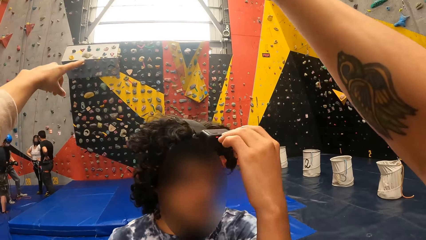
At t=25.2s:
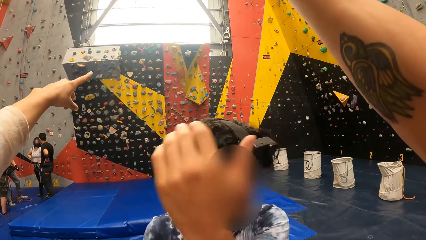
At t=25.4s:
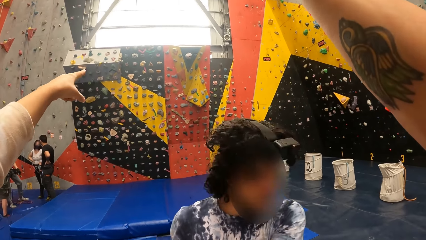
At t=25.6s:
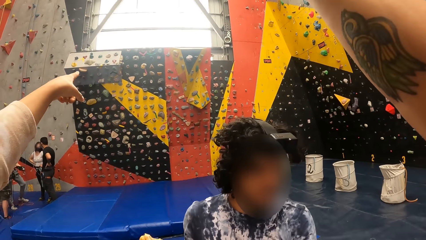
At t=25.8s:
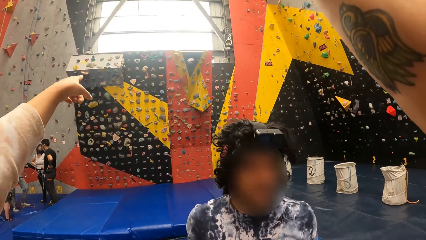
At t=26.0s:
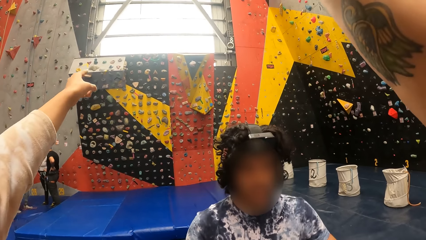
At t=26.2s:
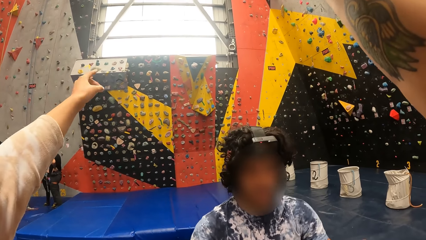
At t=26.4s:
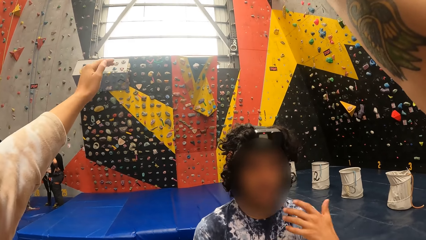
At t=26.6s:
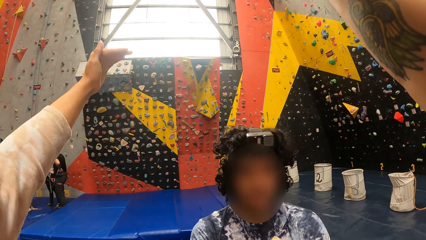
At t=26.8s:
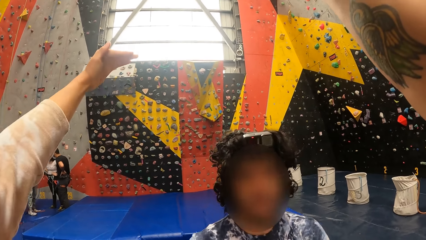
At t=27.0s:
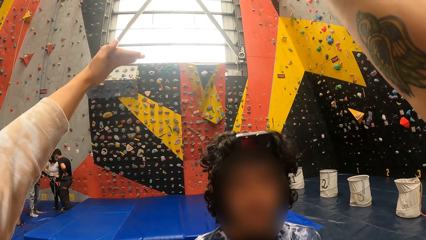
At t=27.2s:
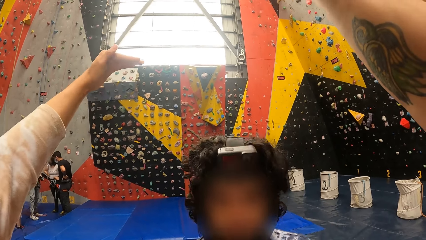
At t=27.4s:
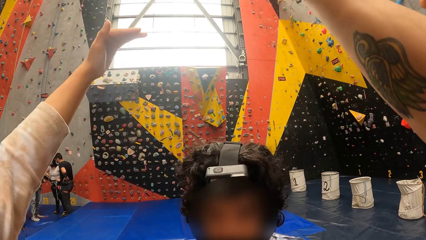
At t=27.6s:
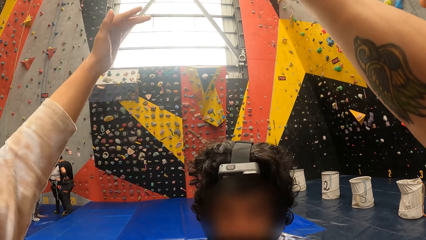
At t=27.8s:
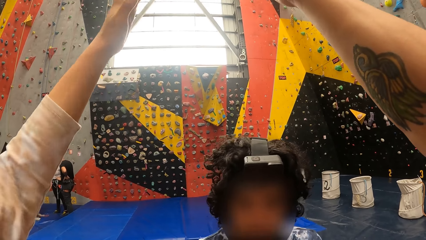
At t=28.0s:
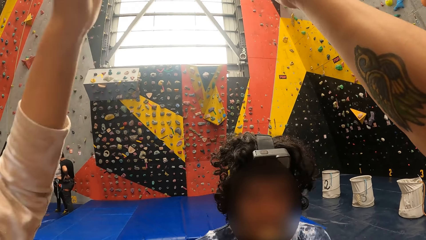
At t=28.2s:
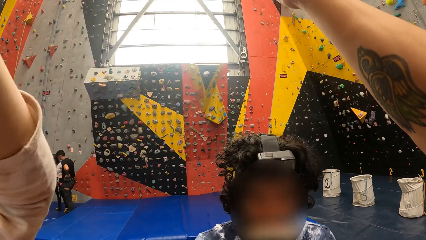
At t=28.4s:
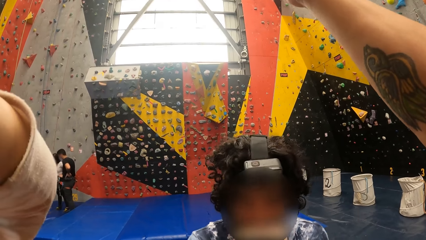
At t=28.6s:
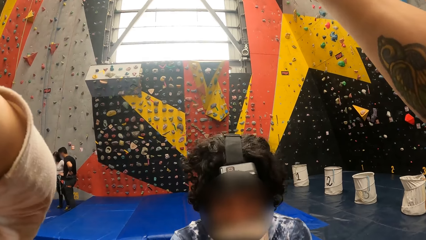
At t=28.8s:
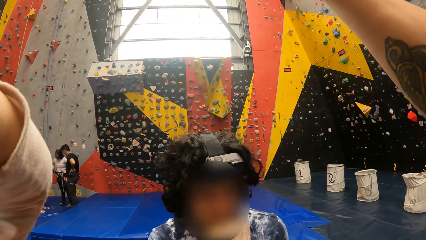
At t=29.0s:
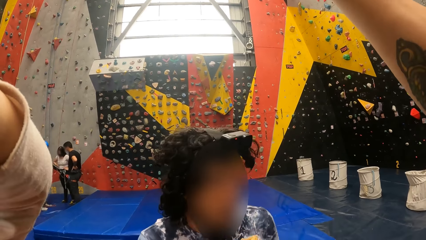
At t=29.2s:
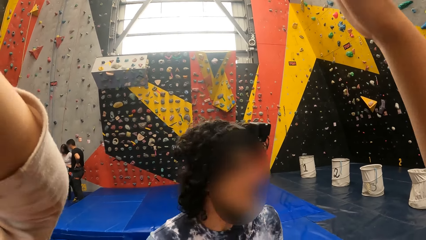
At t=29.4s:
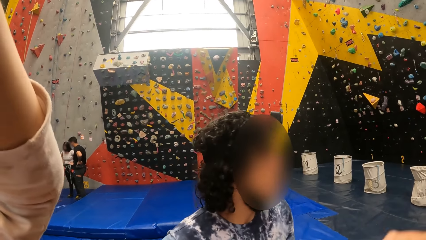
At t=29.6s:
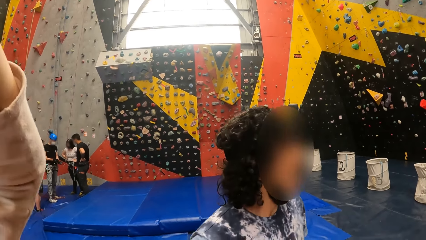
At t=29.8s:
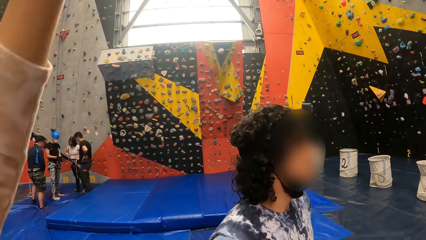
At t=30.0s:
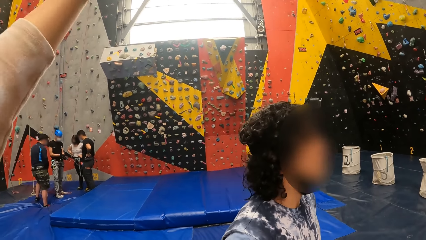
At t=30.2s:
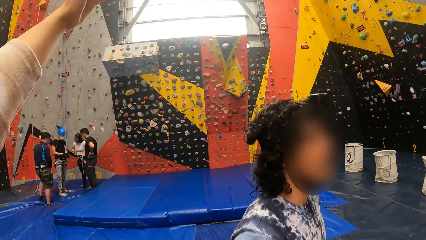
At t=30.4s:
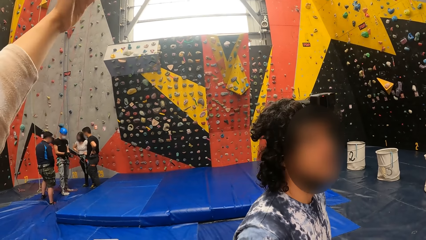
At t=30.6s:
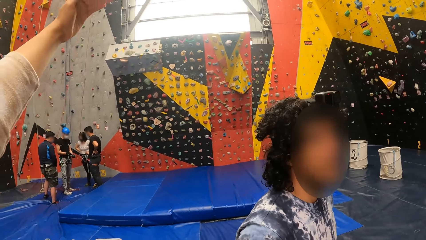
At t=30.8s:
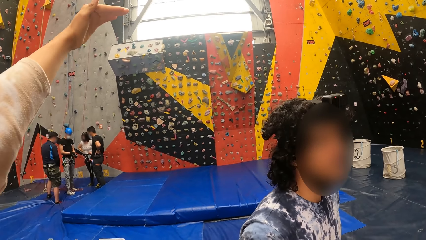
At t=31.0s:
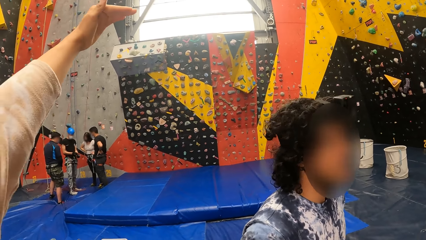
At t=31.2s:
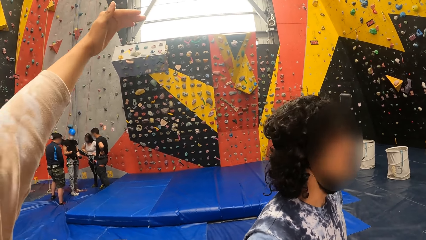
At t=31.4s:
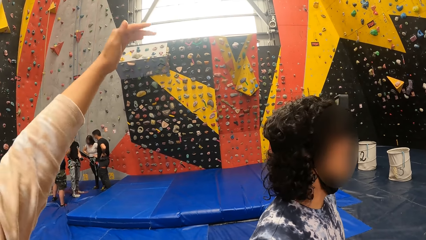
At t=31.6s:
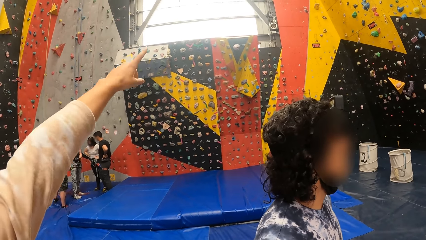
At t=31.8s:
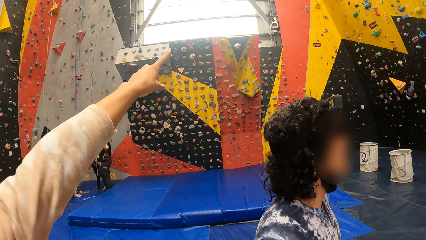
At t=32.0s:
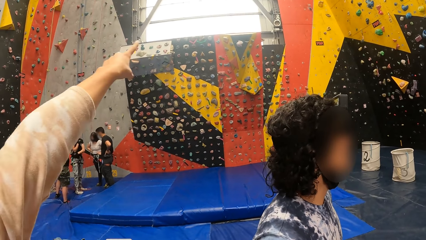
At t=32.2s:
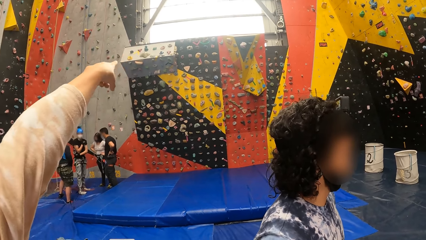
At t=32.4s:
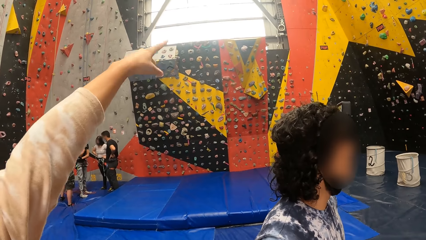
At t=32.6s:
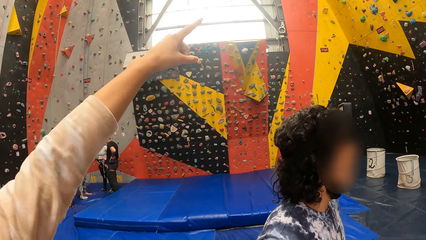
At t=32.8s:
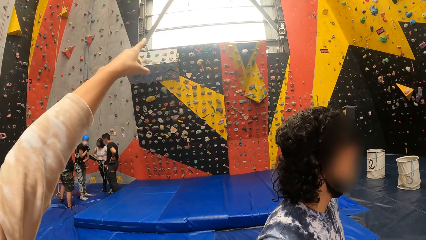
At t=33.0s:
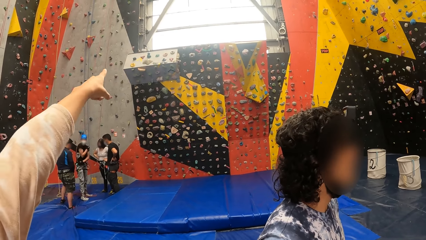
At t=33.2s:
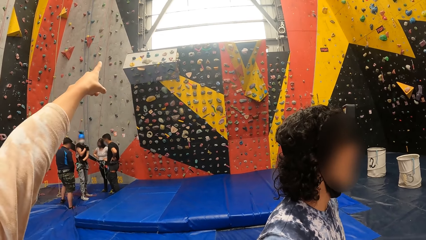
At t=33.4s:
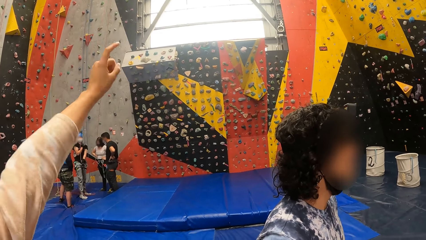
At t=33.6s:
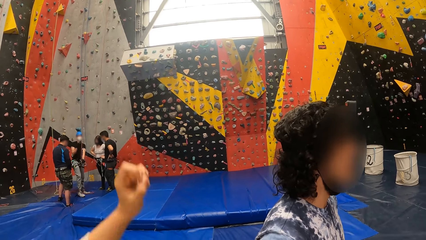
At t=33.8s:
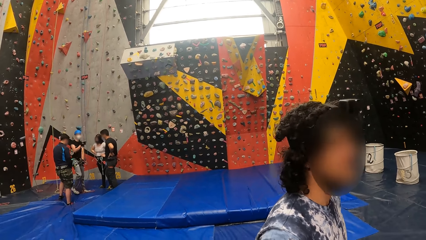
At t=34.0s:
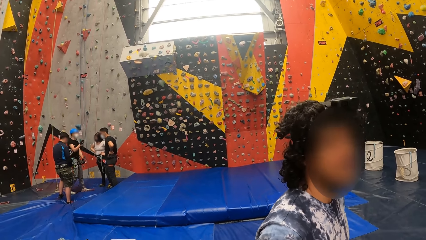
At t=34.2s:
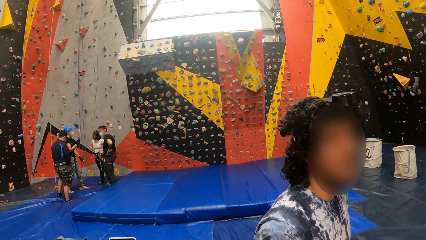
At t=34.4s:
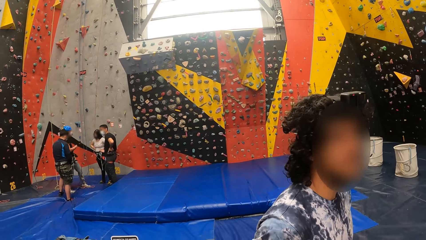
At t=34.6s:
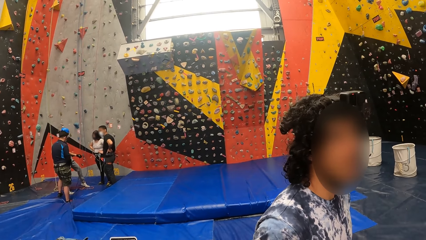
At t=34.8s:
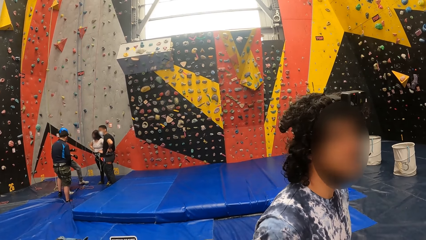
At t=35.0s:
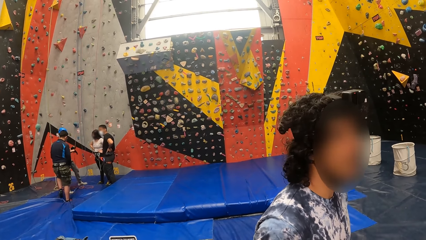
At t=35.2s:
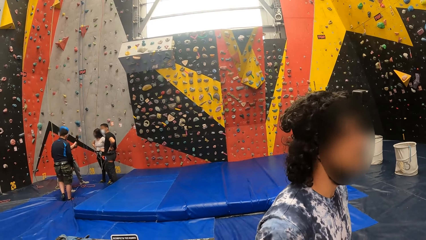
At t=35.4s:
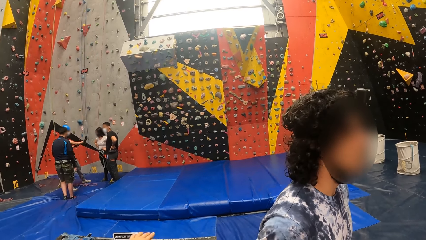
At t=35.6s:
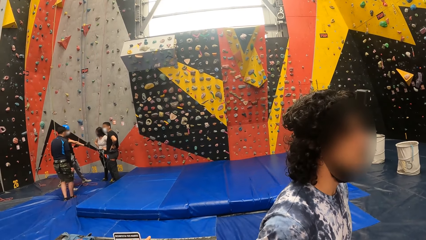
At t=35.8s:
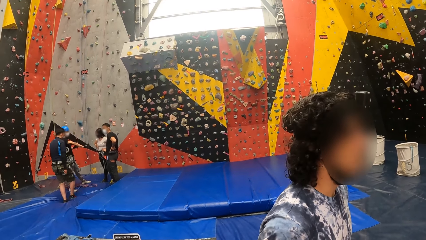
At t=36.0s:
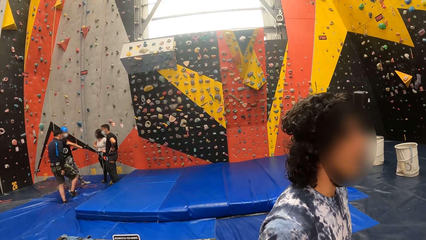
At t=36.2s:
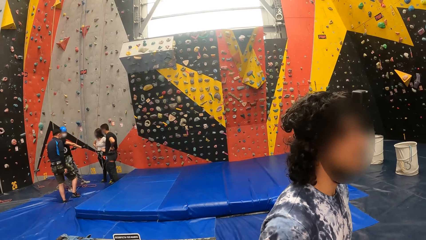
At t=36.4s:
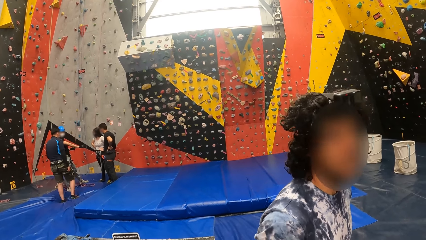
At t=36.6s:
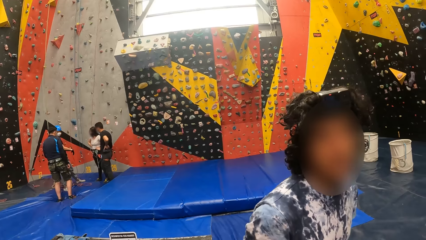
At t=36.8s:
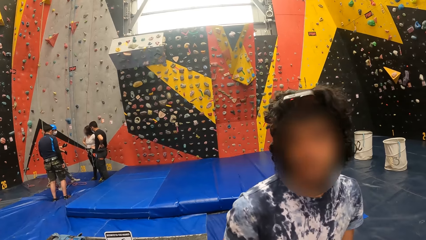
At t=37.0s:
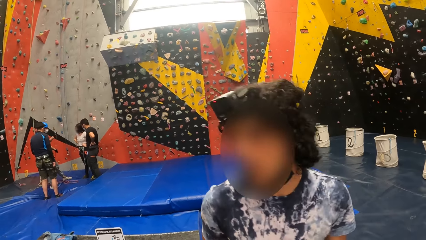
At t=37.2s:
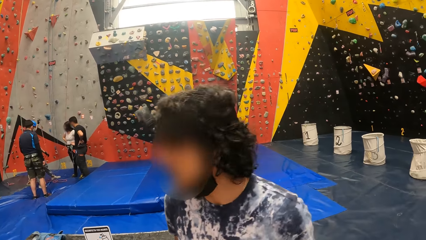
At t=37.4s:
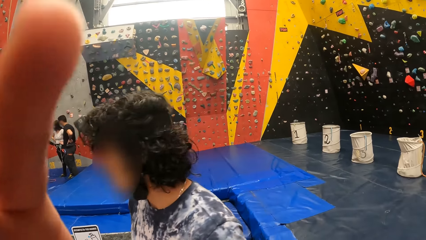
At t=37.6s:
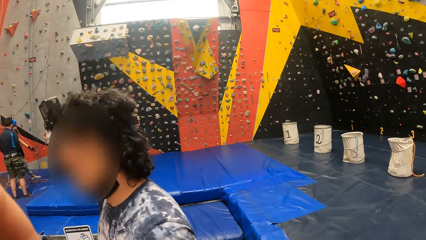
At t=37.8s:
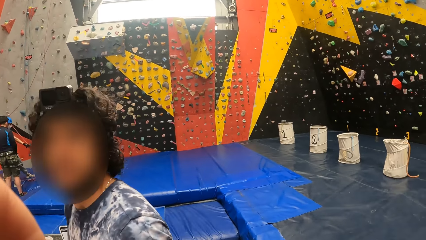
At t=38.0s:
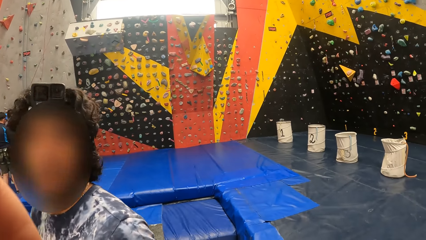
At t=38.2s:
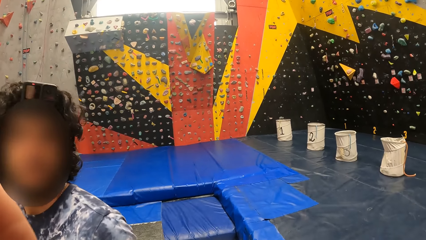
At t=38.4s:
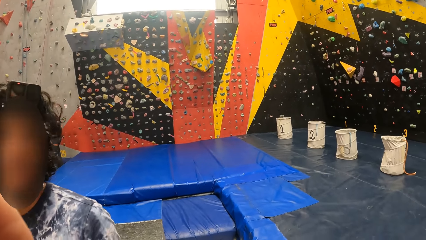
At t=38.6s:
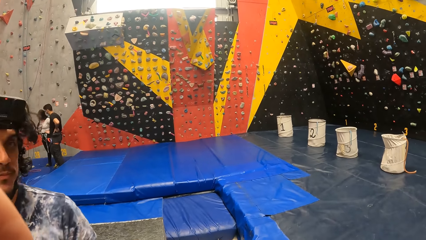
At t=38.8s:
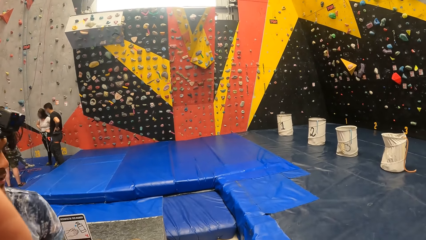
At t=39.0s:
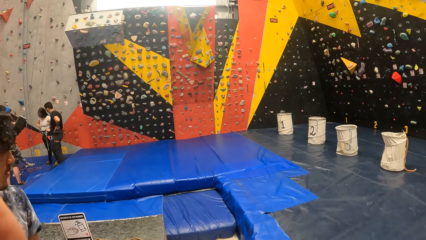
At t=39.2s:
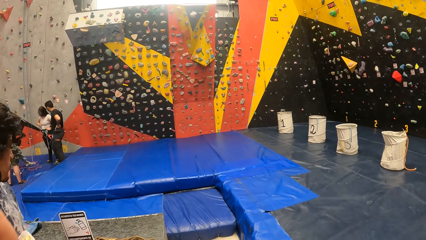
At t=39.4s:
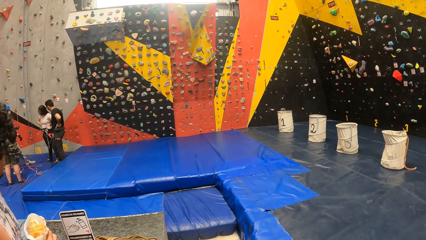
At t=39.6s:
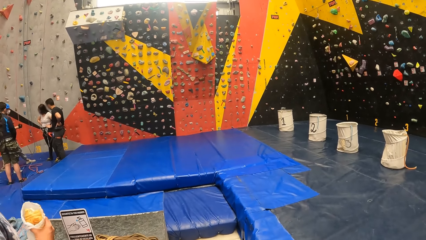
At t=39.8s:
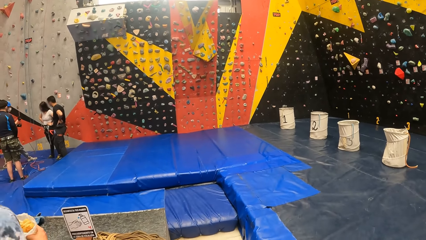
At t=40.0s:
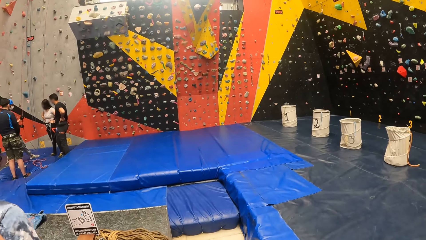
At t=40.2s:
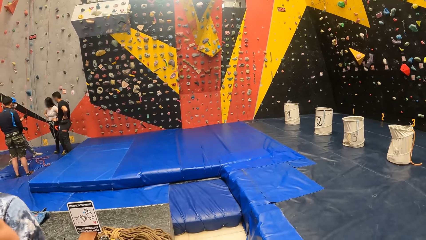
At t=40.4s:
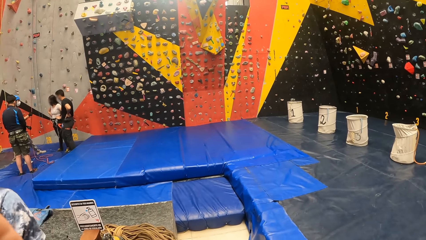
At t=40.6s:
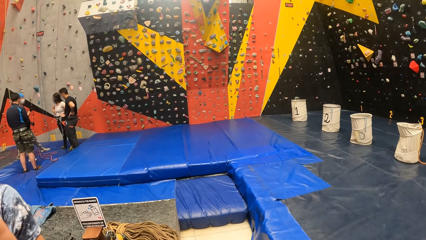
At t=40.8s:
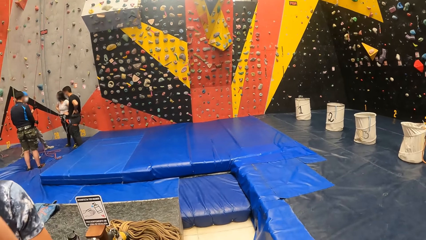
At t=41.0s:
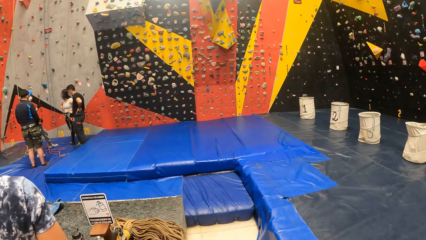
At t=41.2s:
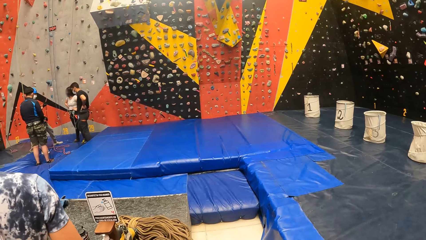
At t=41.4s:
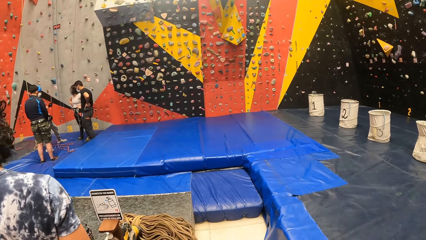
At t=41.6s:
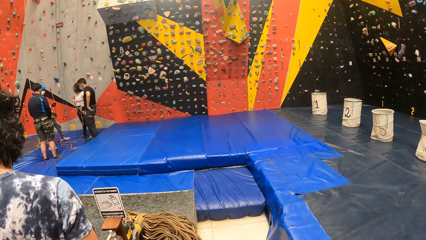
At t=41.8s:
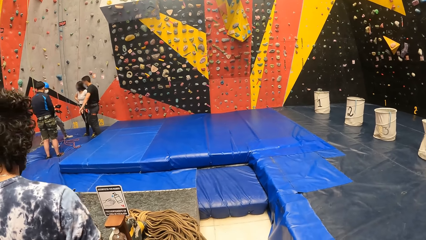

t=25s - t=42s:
A lady points at the wall. The camera wearer looks at the wall. The lady raises a hand.
